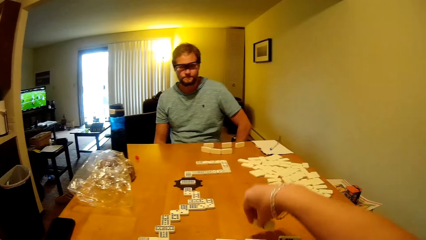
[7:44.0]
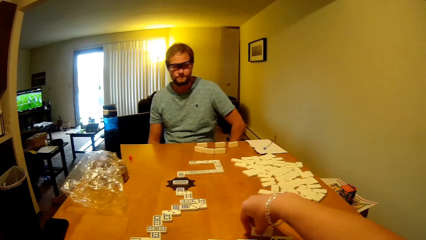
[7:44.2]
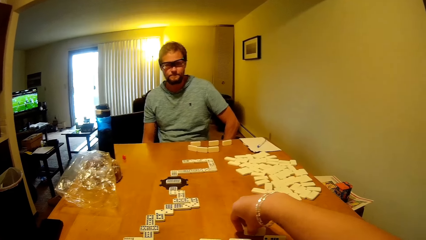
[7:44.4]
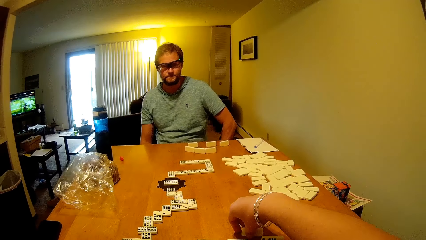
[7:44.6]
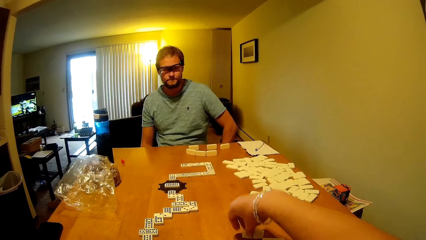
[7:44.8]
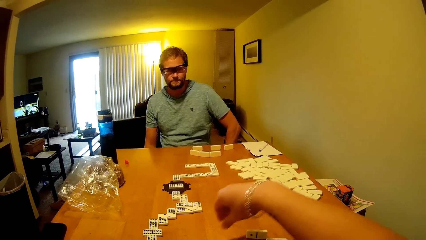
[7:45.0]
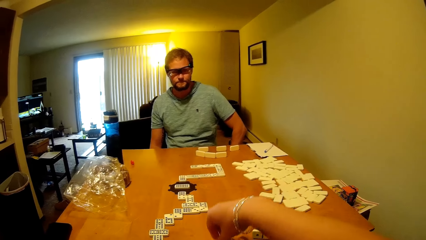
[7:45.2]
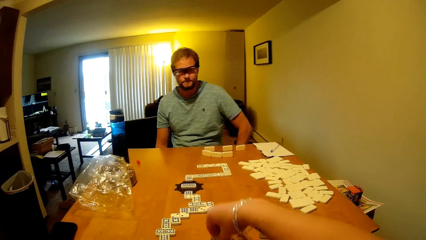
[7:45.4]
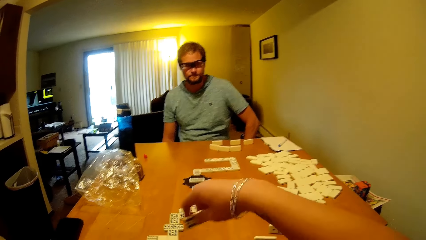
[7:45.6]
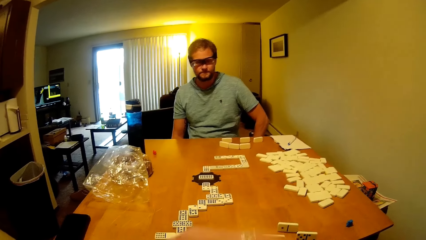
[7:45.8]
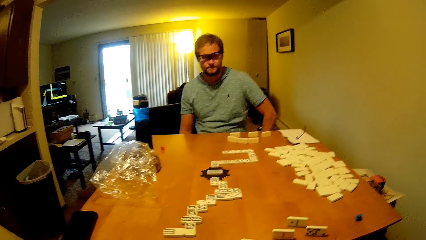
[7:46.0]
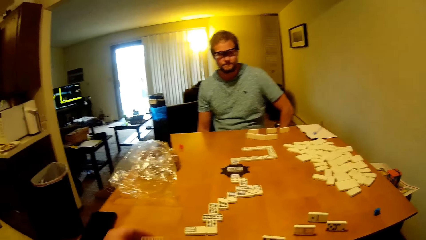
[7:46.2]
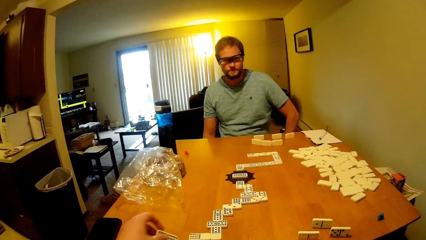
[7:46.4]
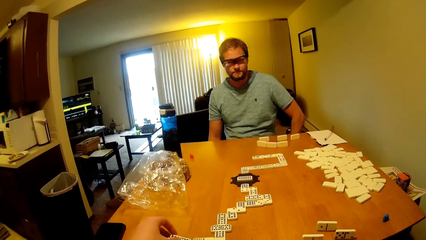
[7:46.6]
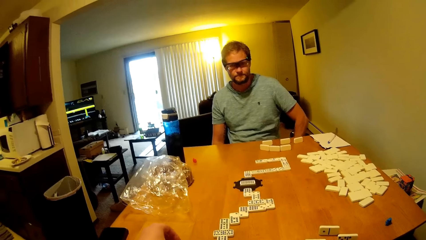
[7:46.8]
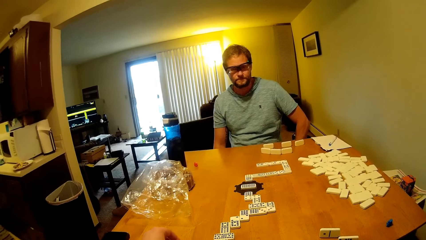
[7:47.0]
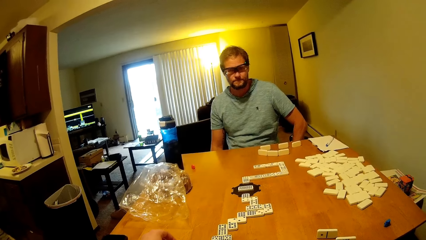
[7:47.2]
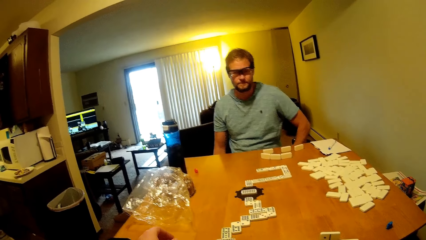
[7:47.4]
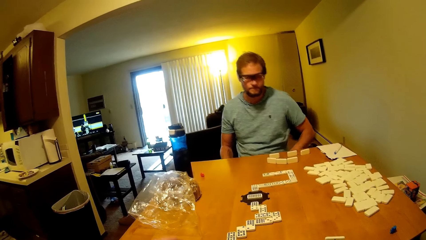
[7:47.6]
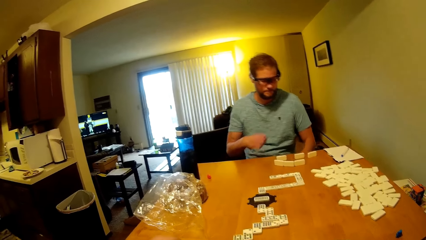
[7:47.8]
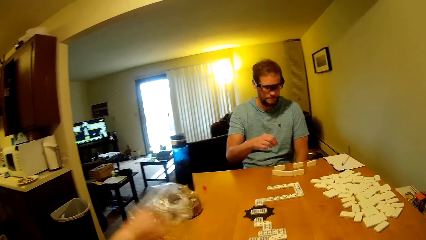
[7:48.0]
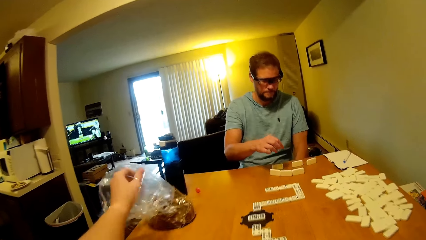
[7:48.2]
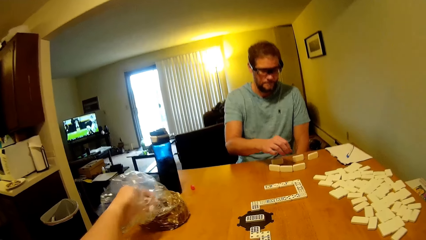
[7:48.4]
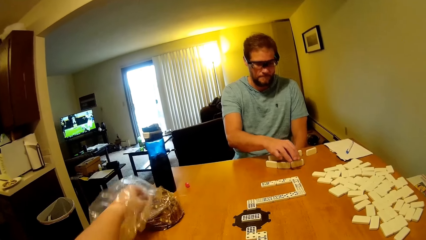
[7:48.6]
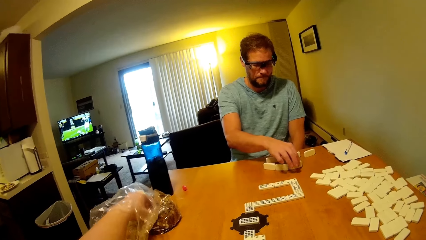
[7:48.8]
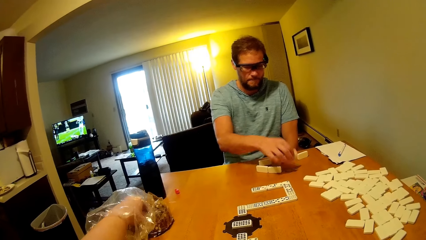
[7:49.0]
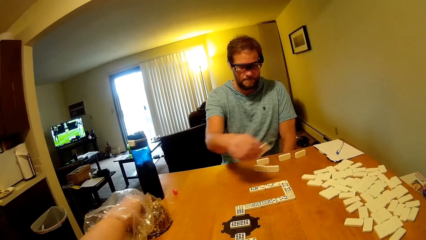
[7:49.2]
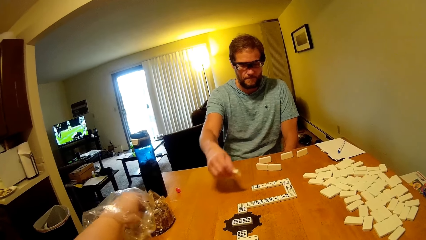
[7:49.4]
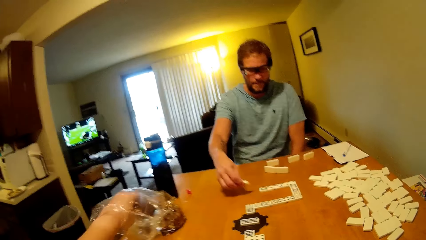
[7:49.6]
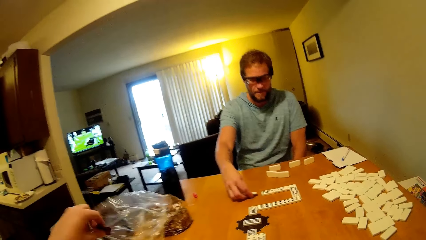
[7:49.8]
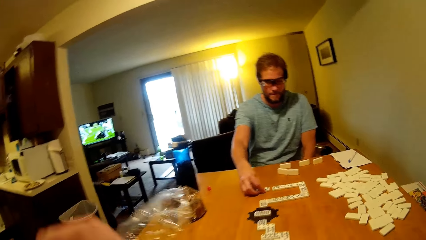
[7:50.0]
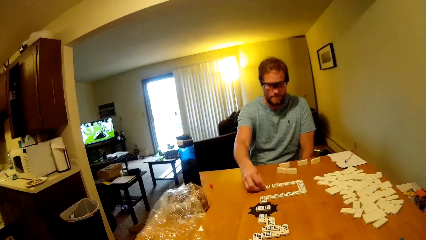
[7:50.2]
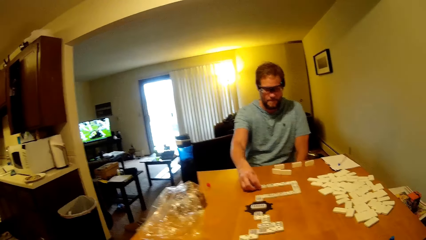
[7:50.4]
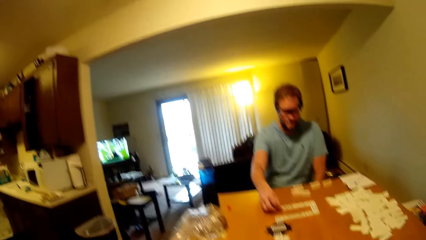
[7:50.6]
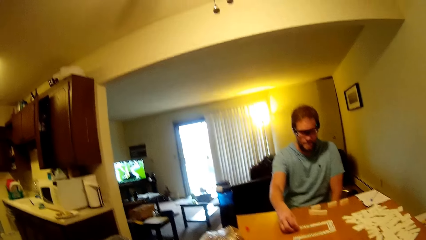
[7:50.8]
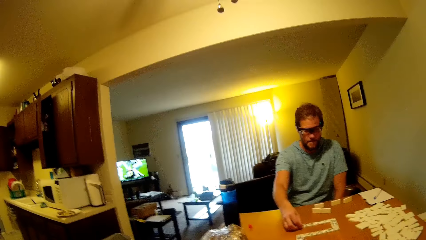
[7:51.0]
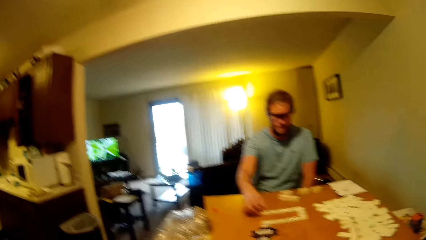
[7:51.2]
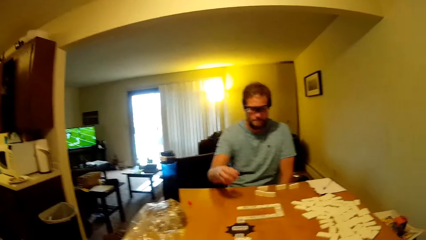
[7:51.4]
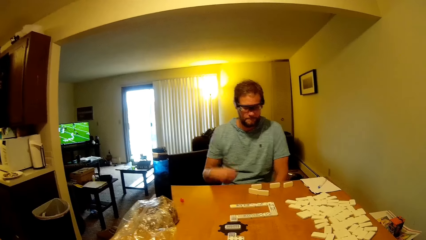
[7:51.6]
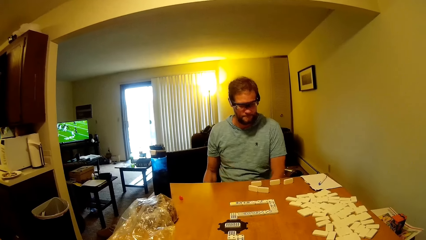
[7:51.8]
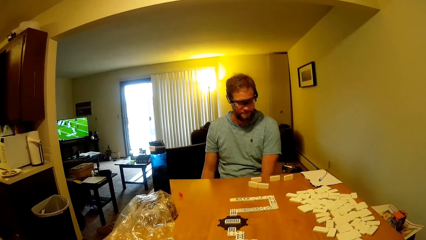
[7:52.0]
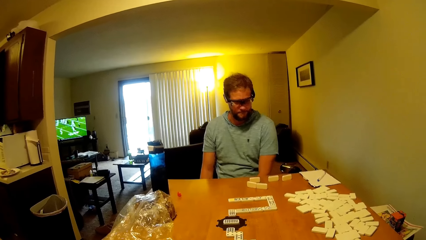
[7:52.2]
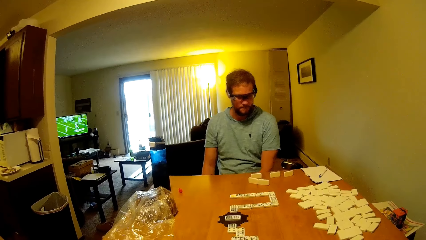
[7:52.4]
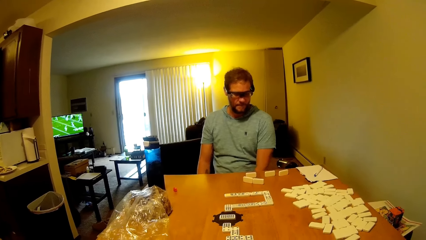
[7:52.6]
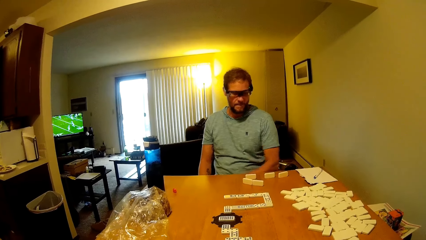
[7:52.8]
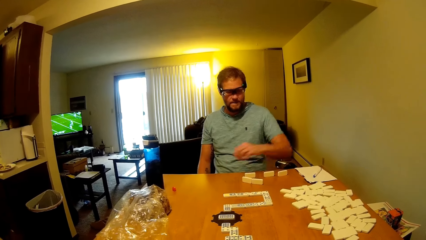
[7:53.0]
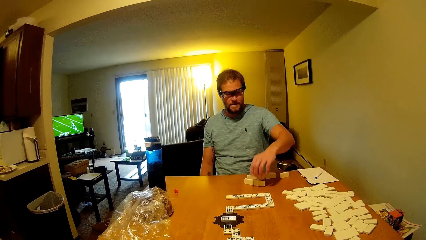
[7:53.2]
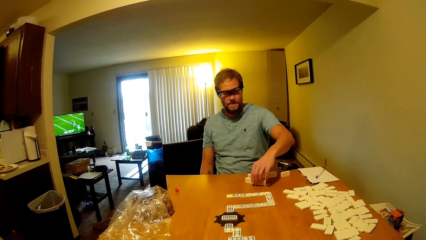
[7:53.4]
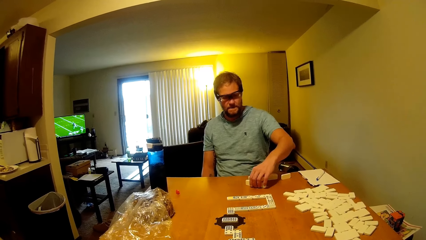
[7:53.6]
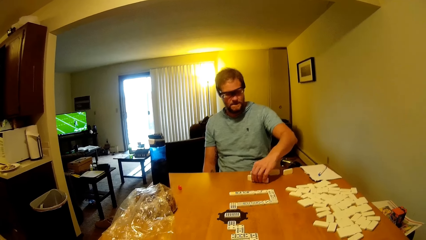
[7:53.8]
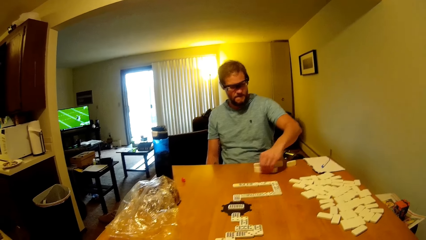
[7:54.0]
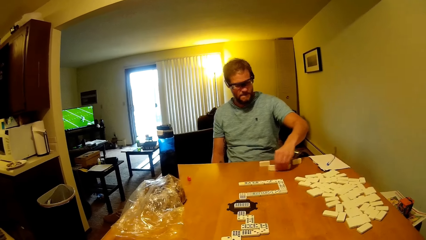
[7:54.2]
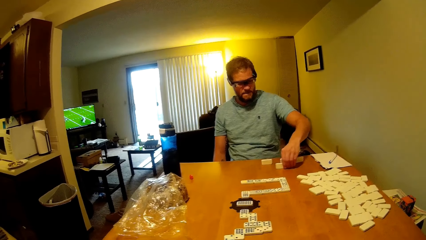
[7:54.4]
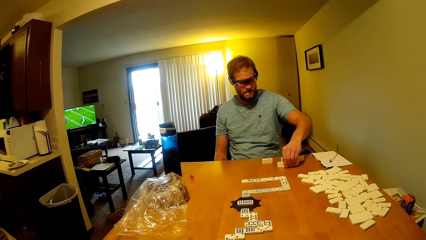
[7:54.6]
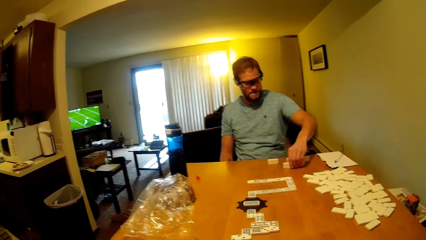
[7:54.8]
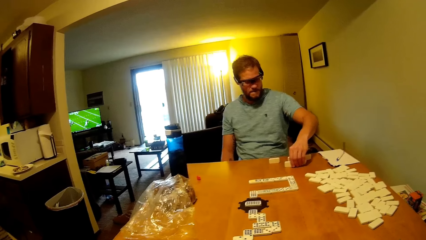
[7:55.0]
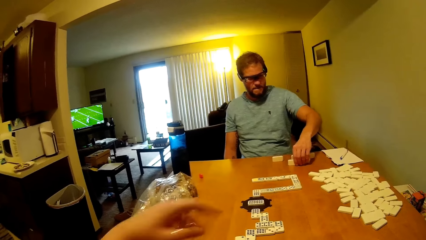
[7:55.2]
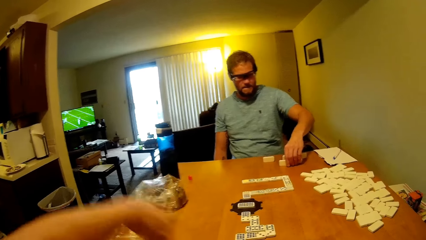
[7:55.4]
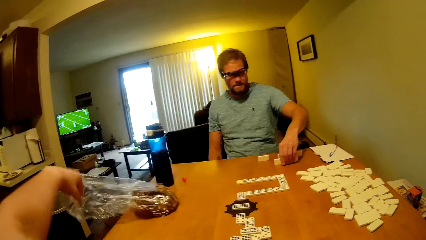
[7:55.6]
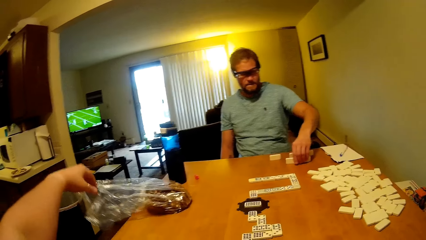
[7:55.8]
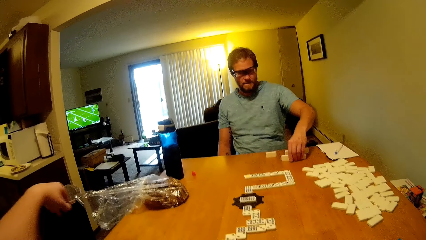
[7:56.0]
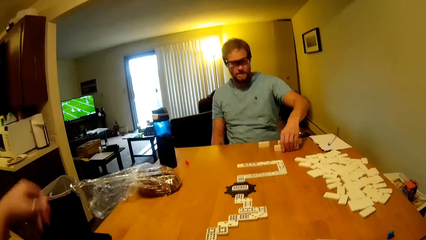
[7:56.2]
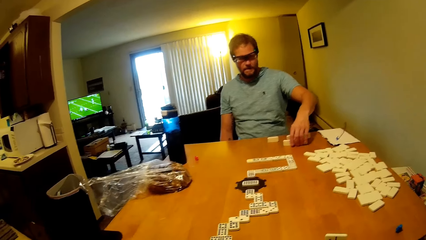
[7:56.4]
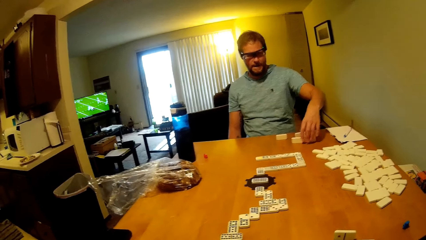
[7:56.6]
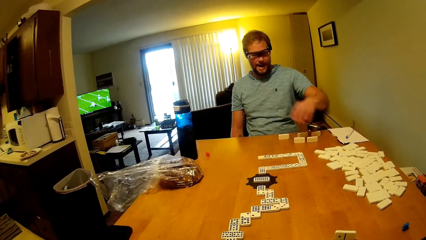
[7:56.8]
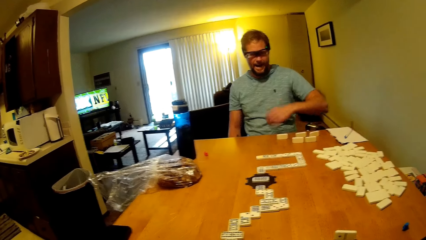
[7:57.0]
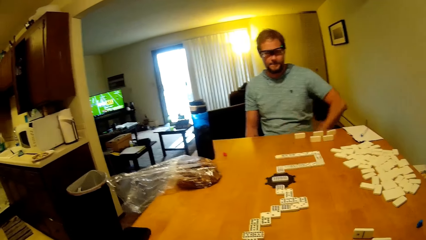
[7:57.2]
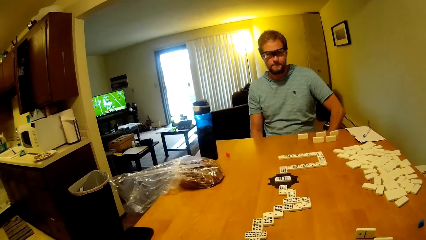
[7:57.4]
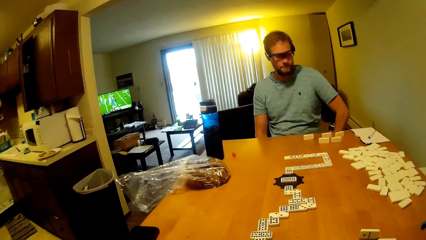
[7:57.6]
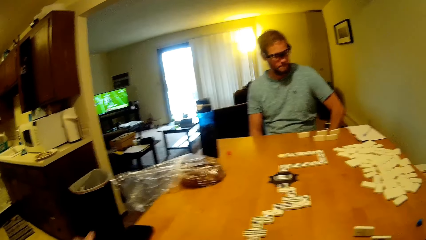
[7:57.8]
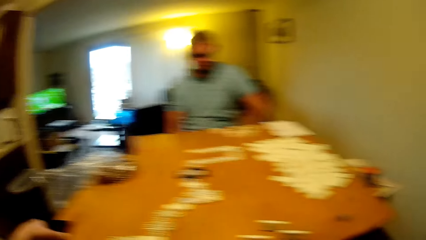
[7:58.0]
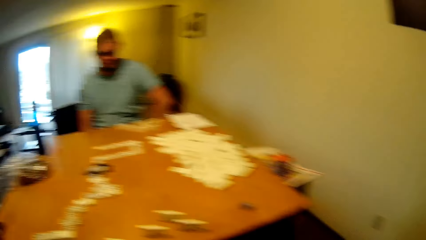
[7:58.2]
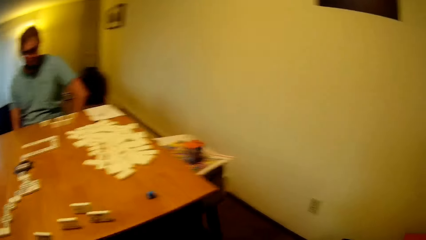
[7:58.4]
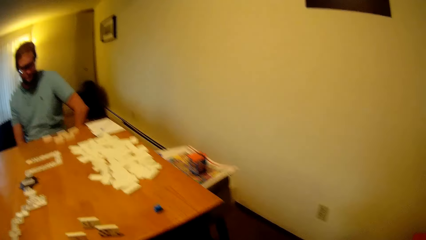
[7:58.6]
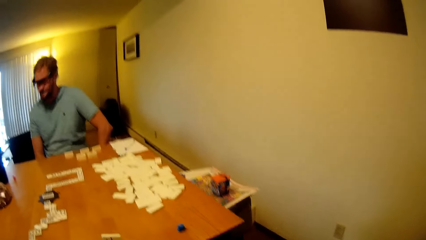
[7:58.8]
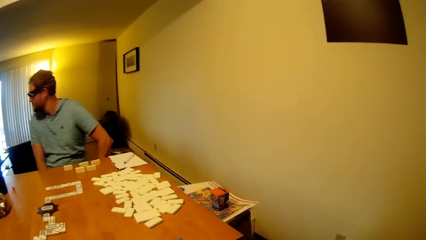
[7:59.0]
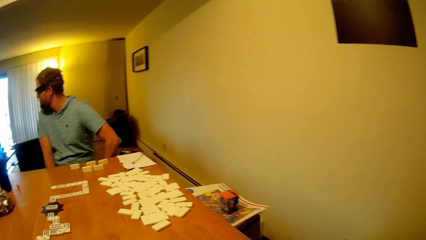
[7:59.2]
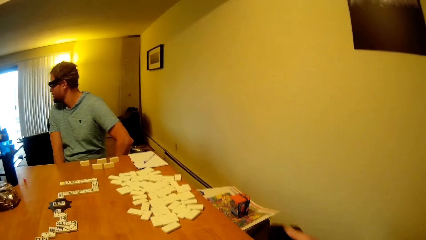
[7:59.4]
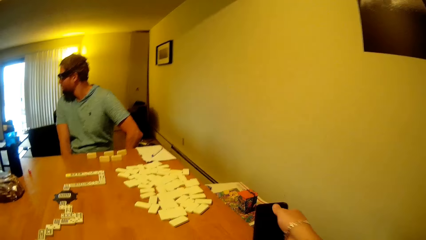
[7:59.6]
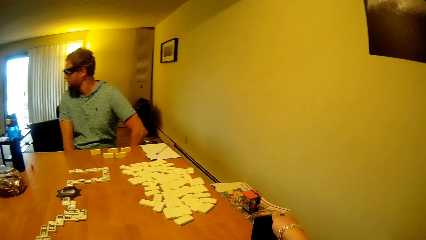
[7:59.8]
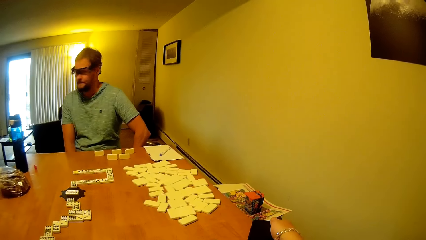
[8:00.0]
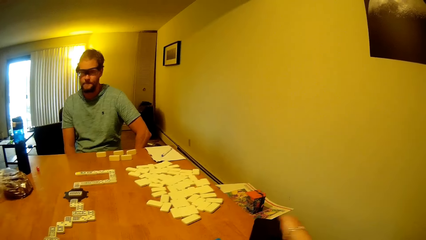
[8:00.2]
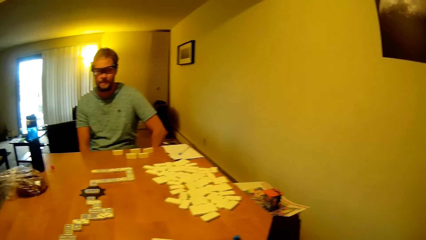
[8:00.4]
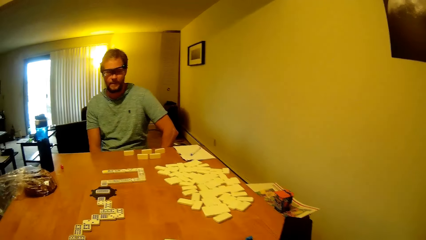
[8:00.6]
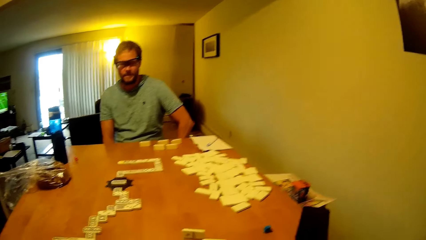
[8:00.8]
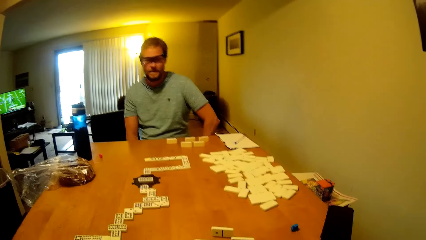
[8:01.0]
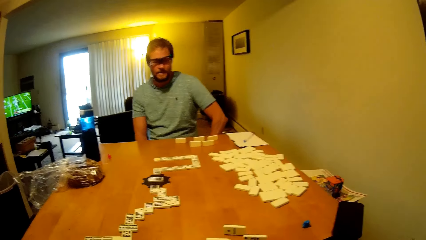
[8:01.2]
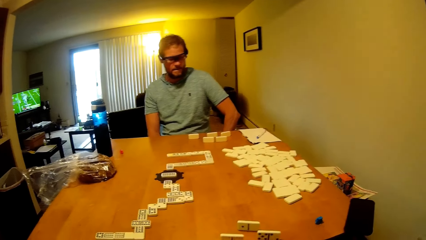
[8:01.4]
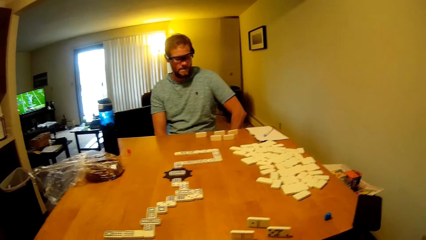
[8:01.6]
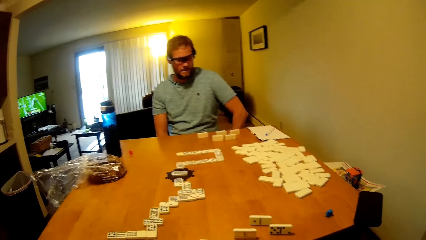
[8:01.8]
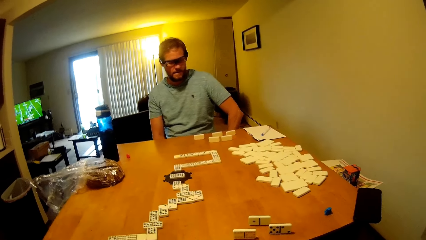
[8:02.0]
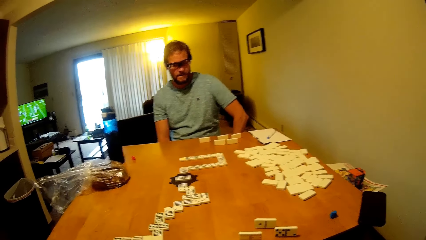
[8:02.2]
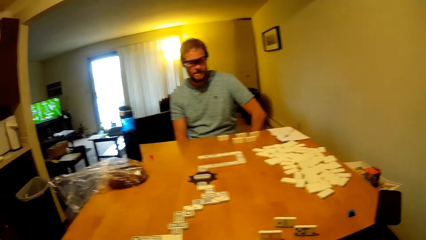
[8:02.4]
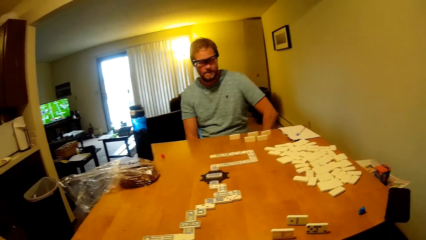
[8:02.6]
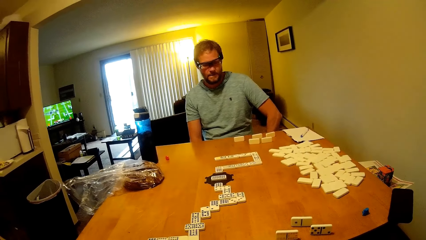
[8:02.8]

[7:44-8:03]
The camera wearer puts the domino on the table. A man looks at the dominoes game. He looks at the dominoes game again. The camera wearer picks the domino on the table. The man looks at the dominoes game. The camera wearer puts the domino on the table. The man picks the domino on the table. The camera wearer picks the food in the paper bag. The man places a bottle on the table and puts the domino on the table. The camera wearer eats the food. The man looks at the dominoes game. The camera wearer looks at the dominoes game. The man moves the dominoes on the table. The camera wearer looks at the dominoes game. The man moves the dominoes on the table. The camera wearer touches the paper bag on the table and looks around. The man looks at the dominoes game, looks around, looks at the television, and looks at the dominoes game. The camera wearer puts the phone on the table. The man looks at the table.
